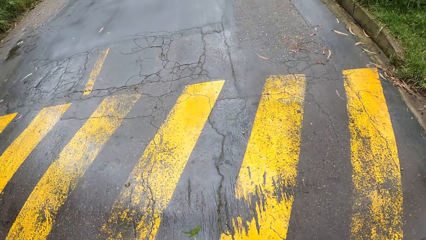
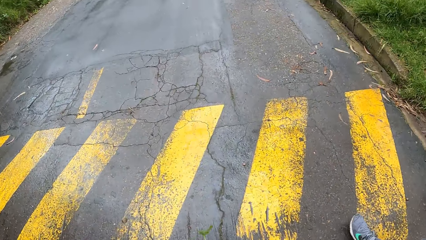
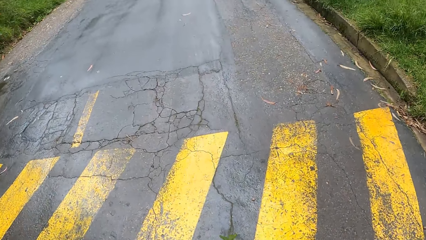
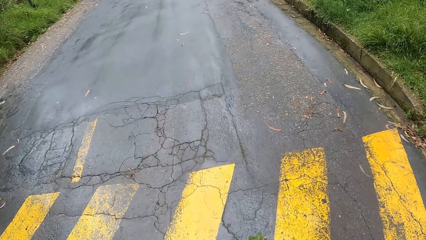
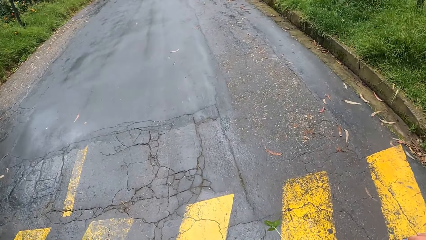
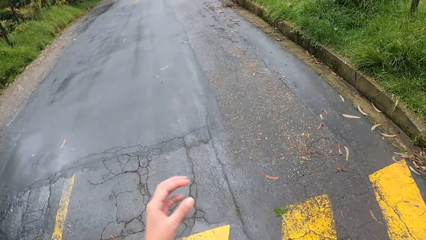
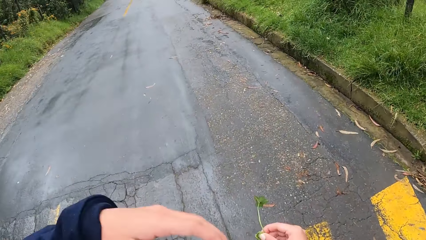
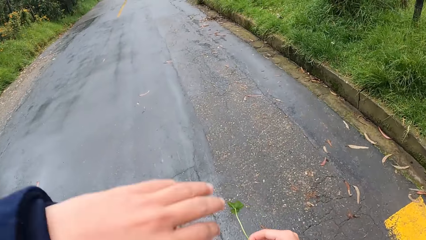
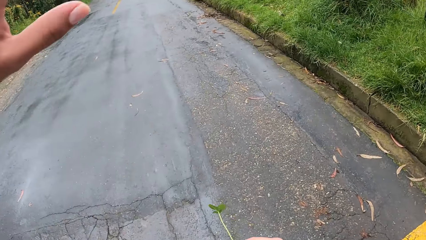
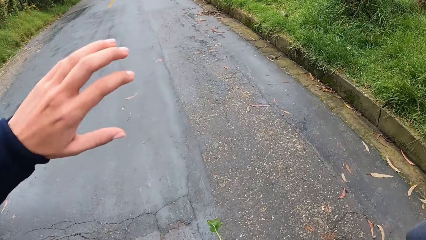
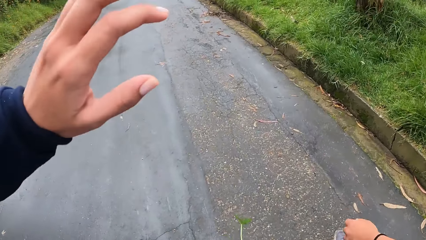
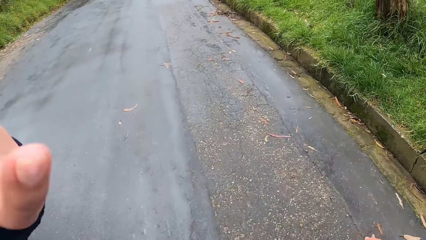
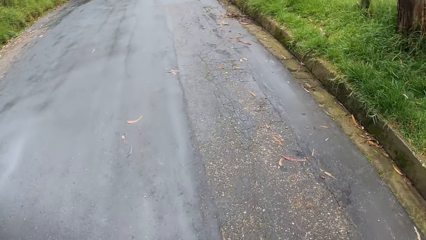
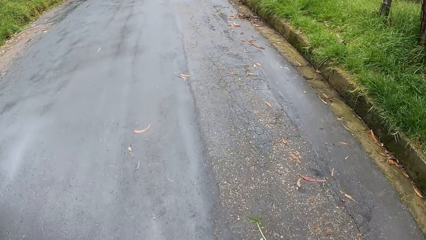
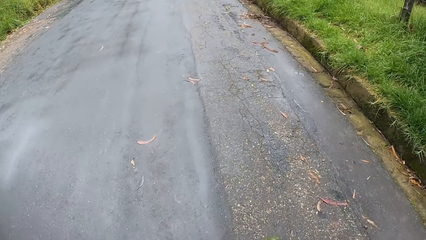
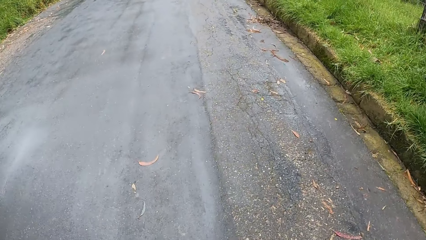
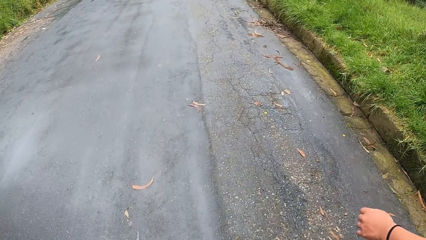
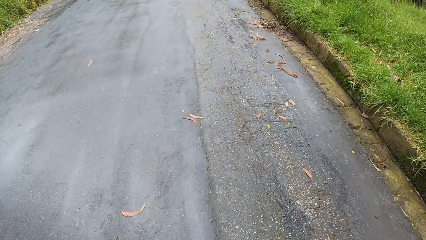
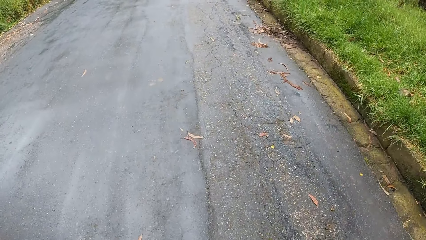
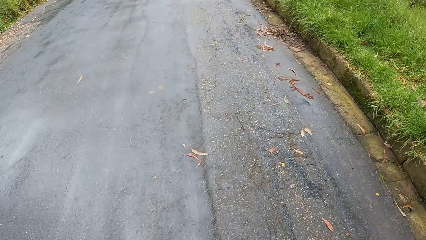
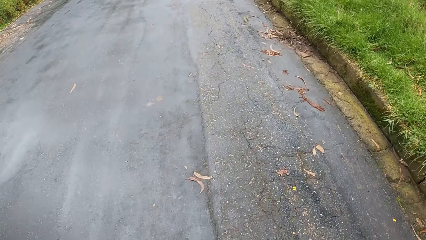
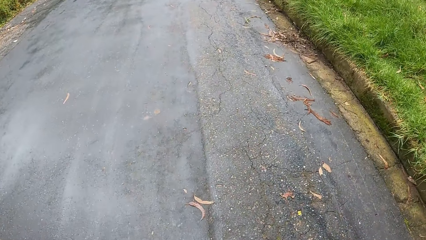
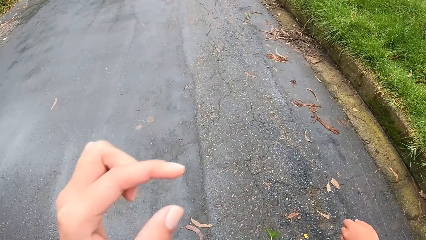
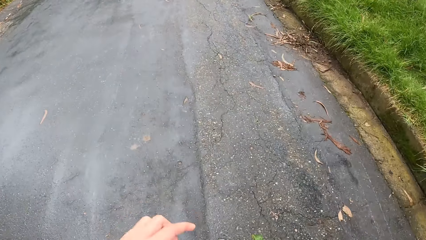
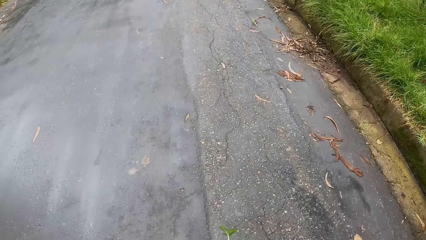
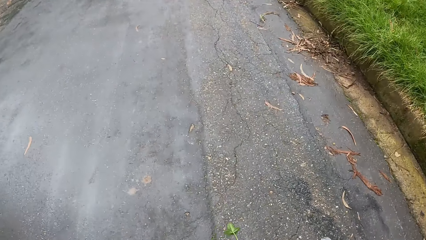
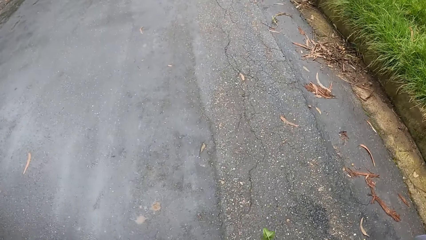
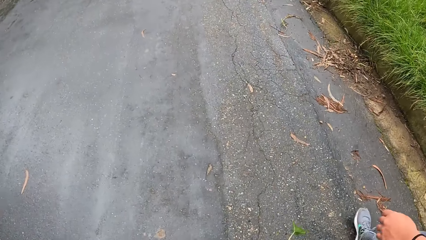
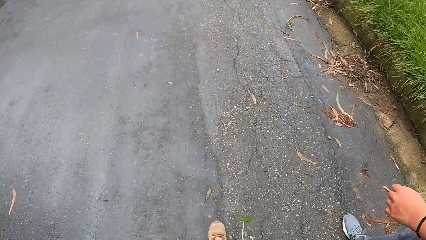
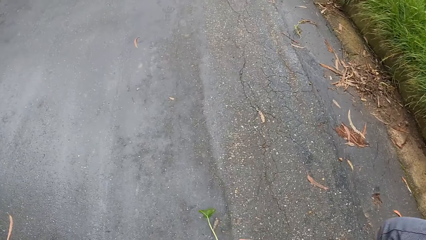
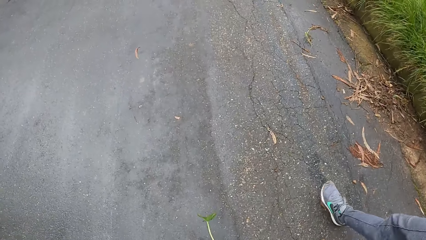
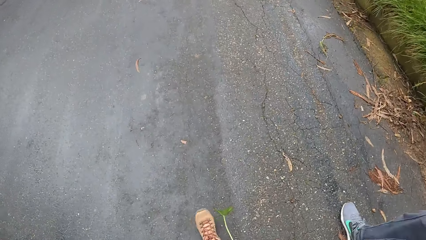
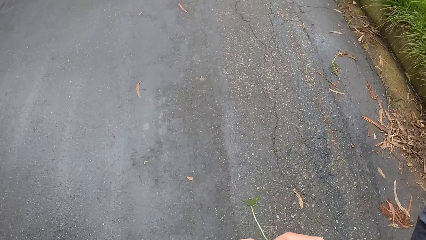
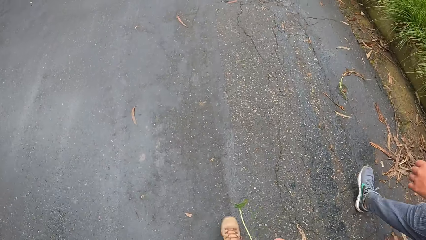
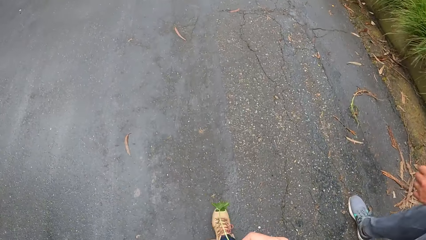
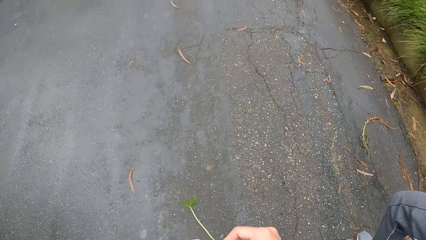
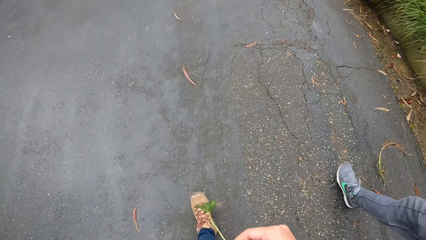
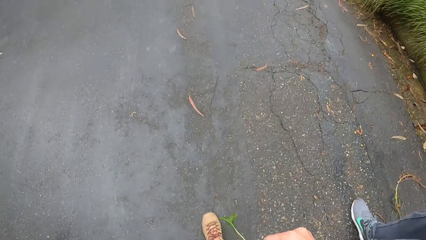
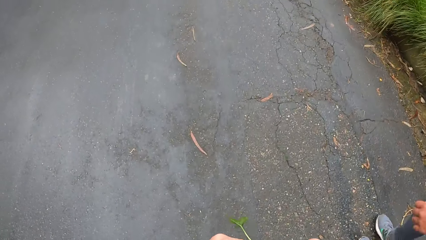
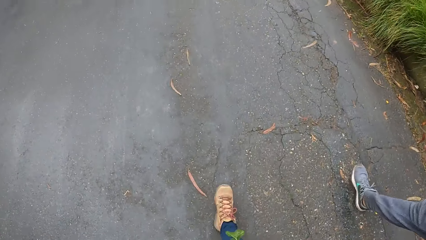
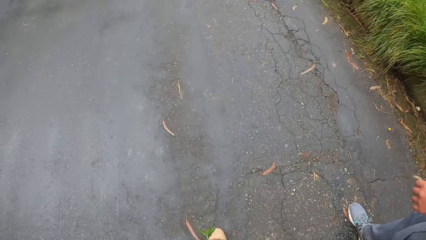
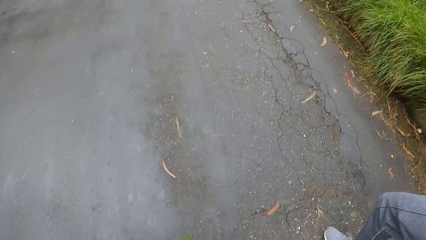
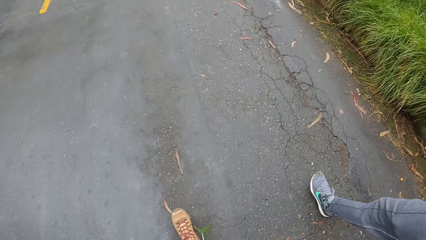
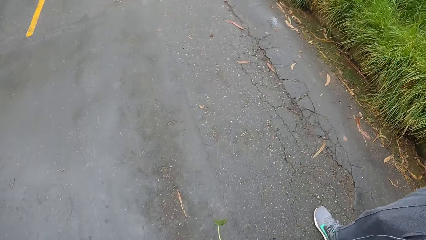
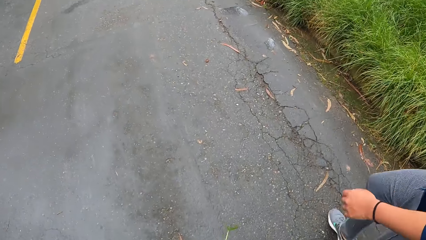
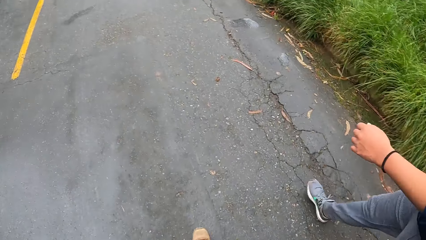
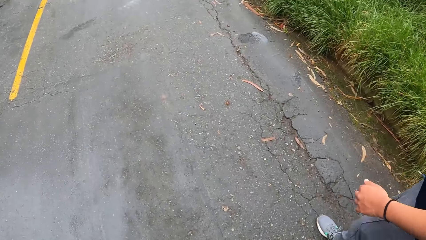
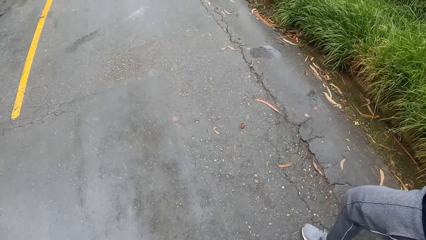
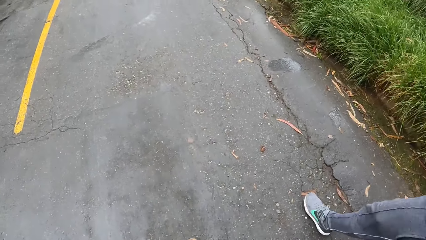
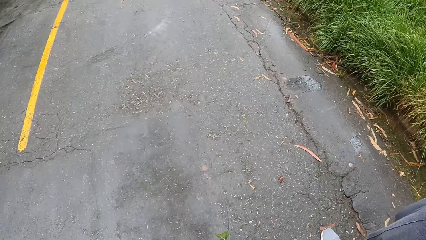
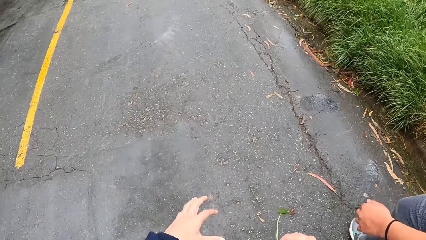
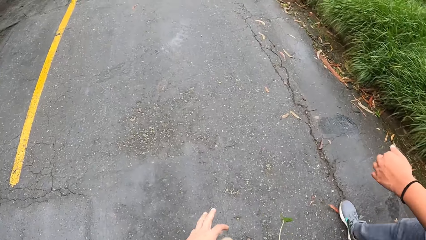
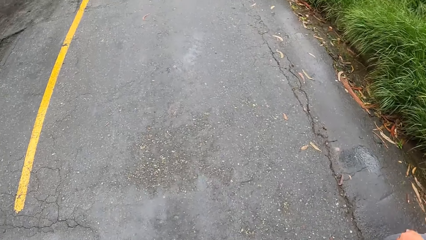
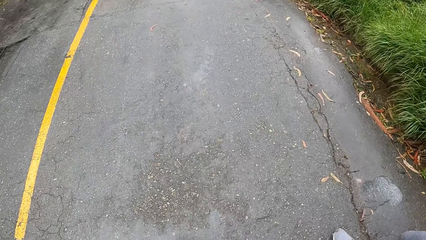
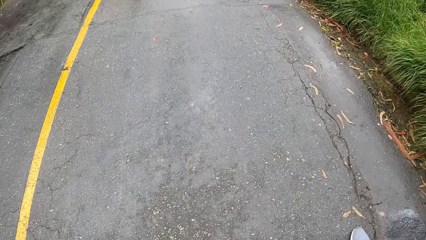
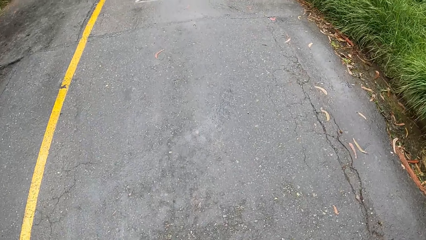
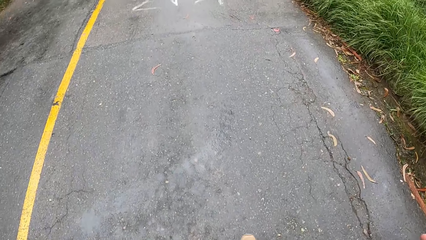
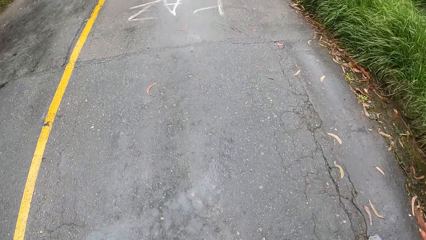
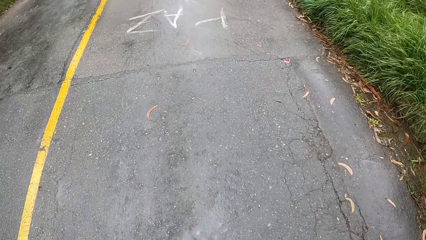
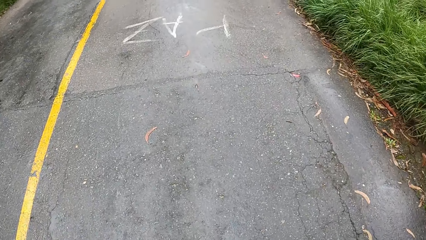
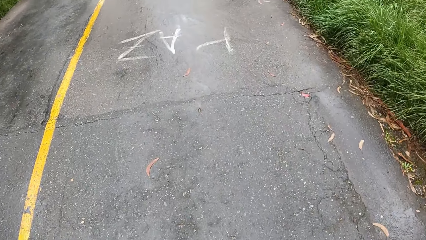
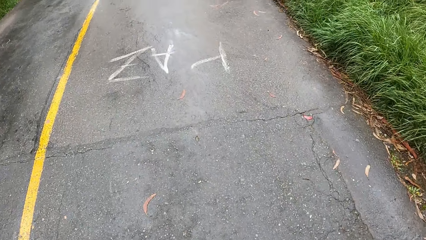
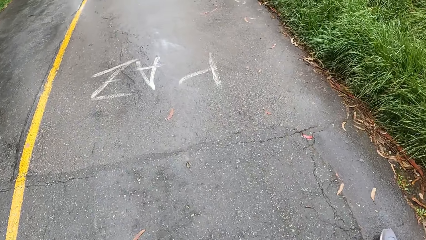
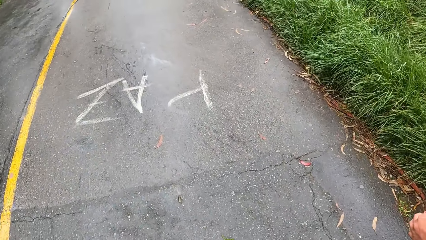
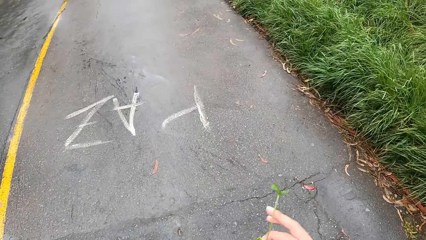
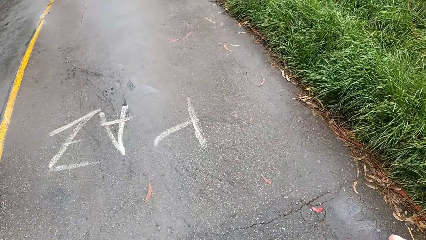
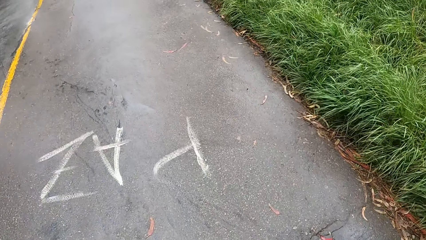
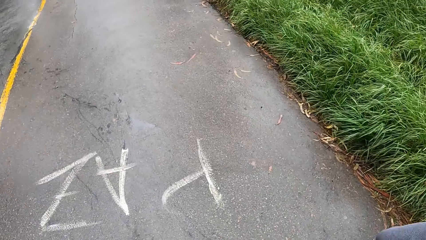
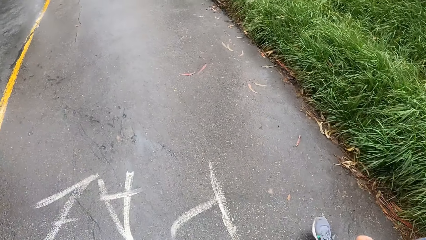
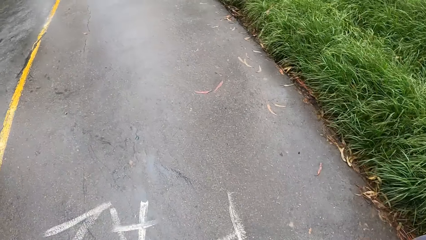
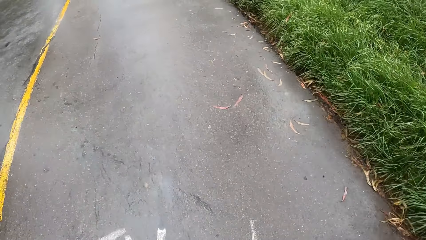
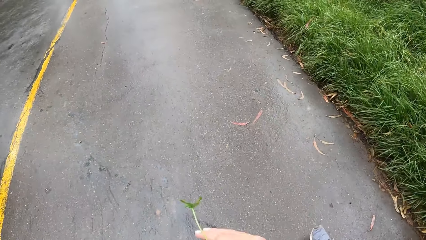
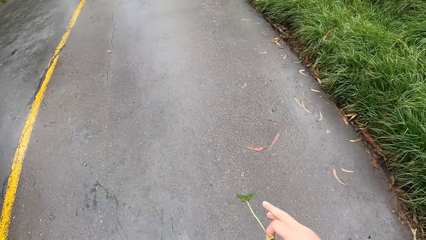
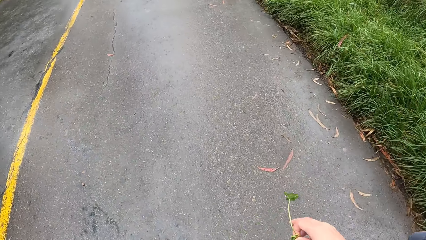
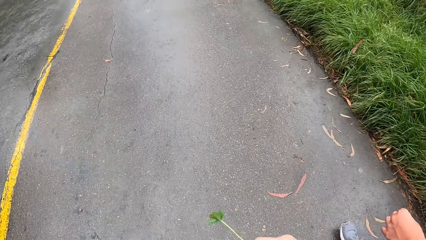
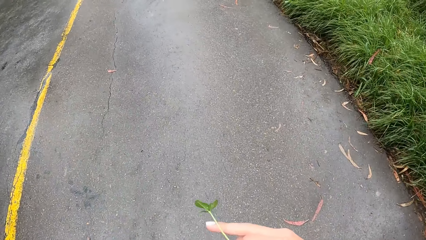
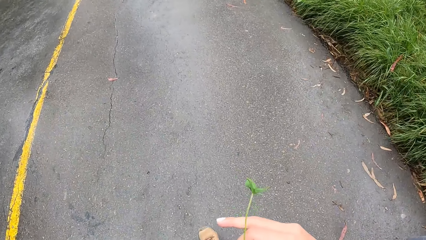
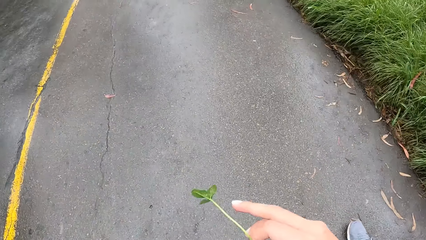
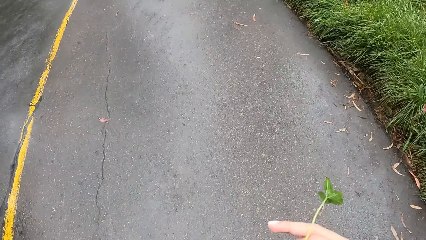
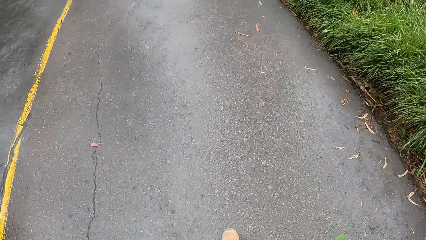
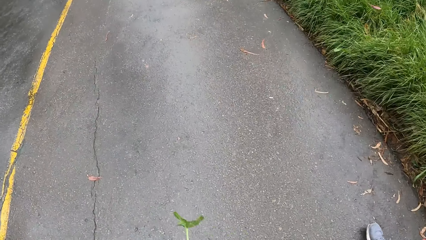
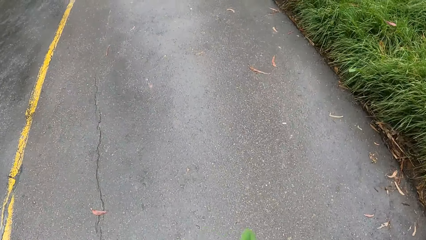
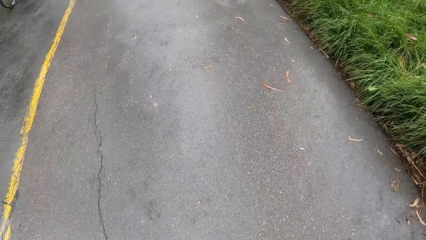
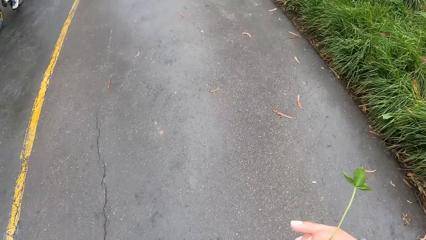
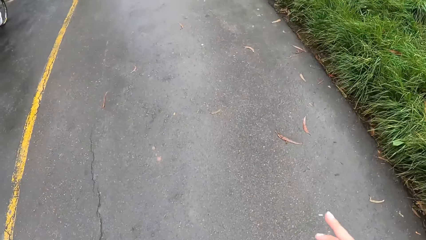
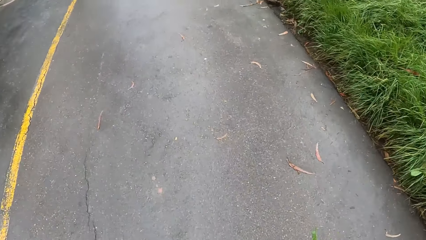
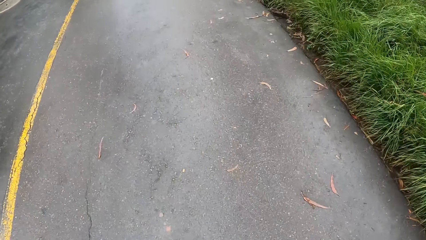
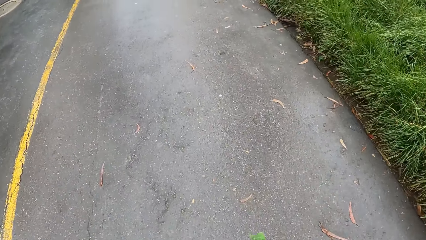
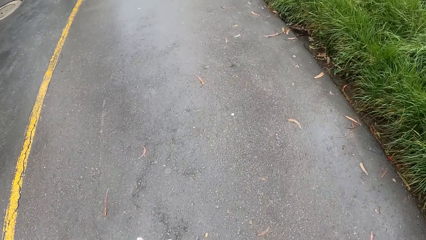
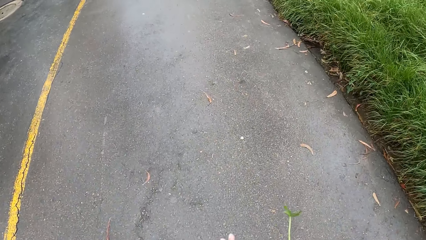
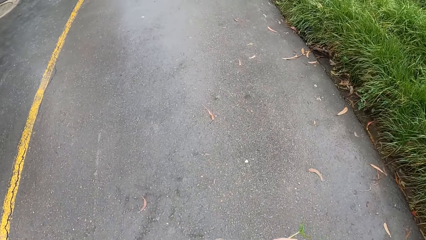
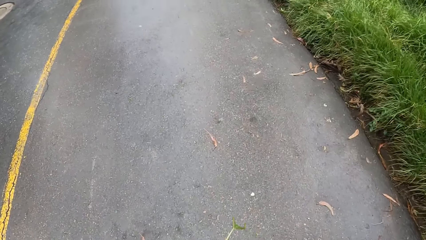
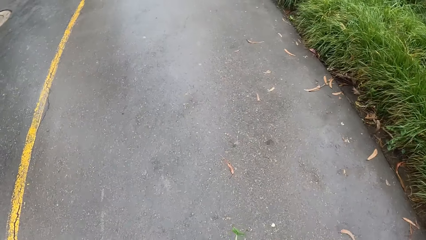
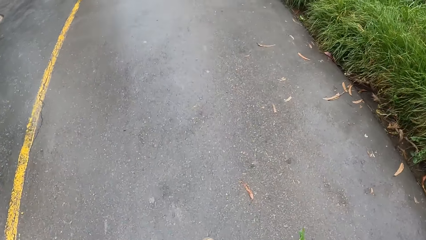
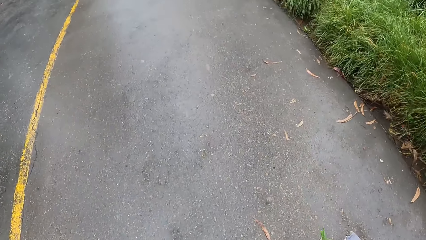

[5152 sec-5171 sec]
The camera wearer walks on the road. He waves his hand. He walks on the road. A lady walks on the road. The camera wearer holds a leaf.
